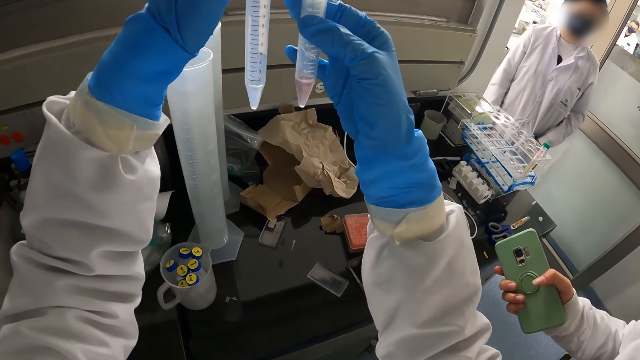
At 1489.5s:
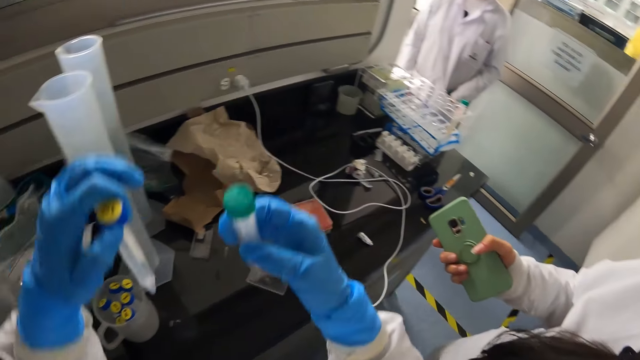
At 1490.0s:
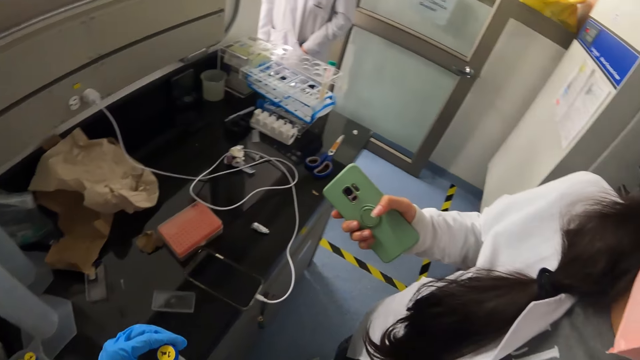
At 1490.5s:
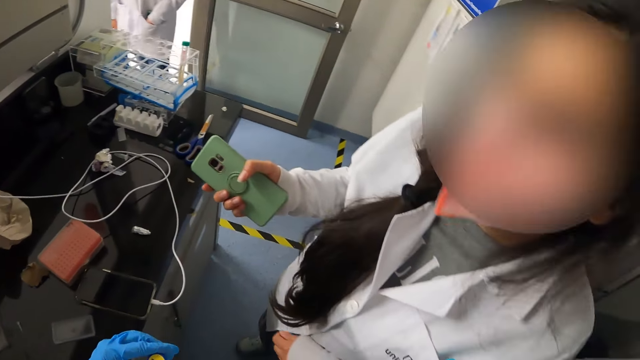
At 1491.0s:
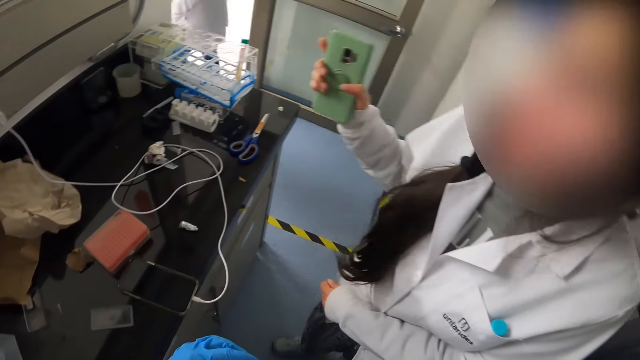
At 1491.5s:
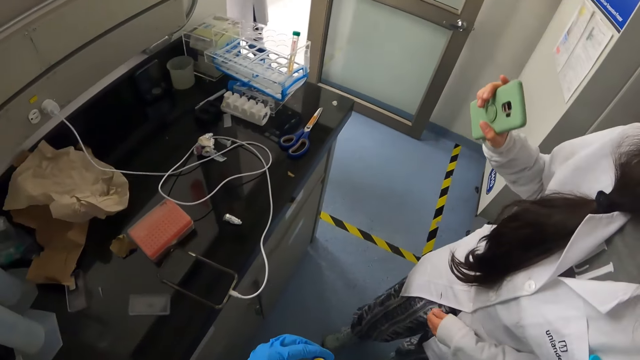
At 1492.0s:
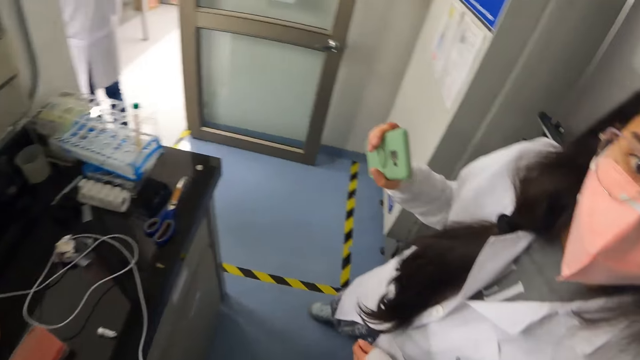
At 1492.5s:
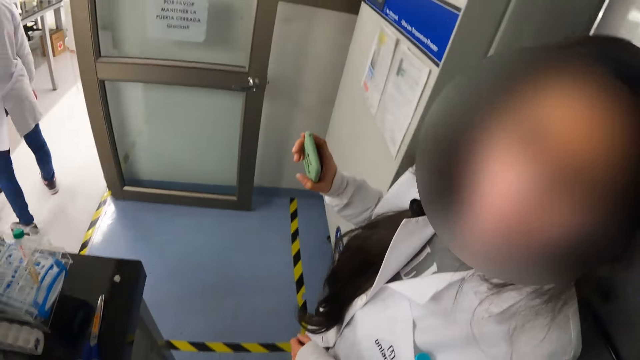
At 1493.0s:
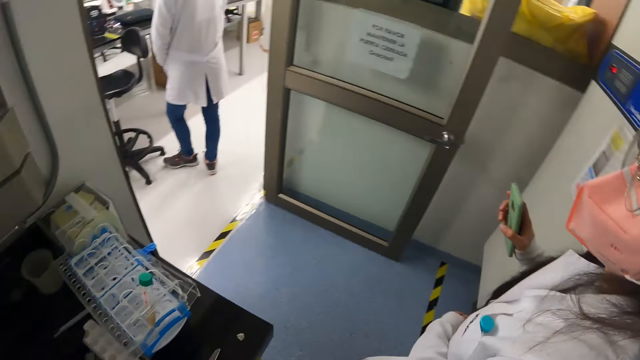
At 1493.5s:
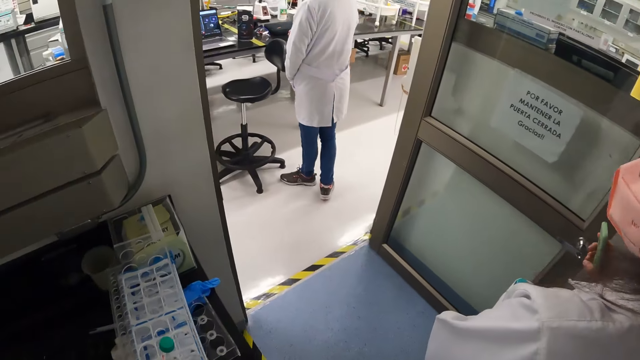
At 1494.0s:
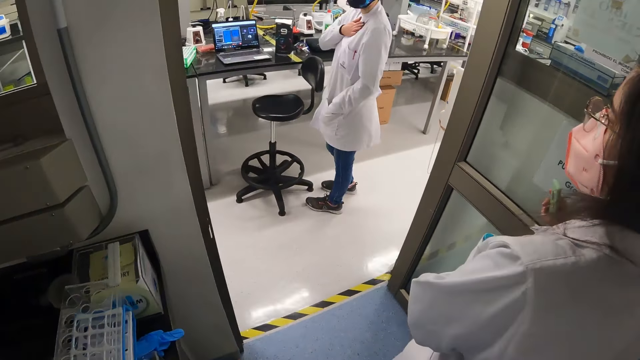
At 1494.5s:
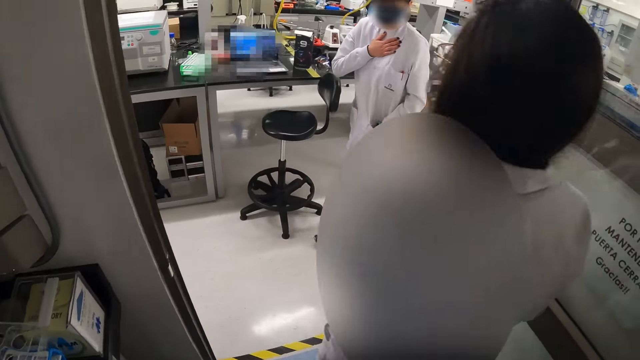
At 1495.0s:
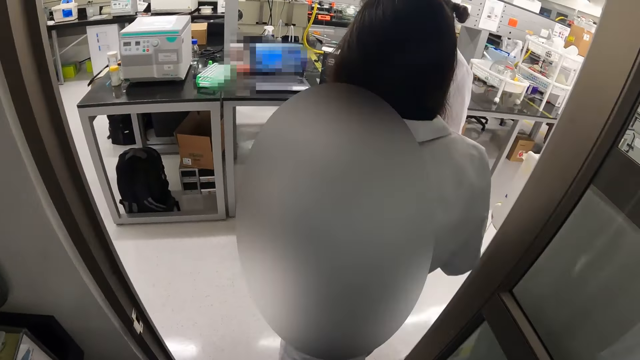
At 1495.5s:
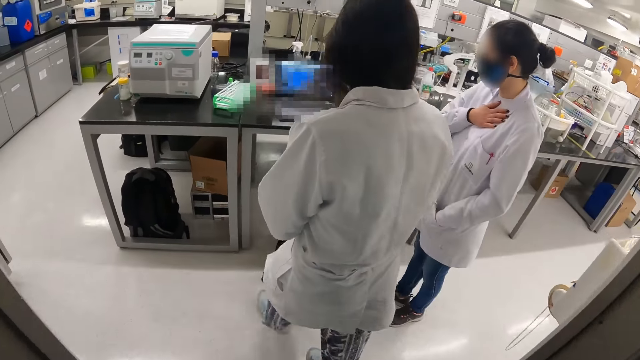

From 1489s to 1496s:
The camera wearer looks at the test tubes. They interact with the woman. Another lady moves around. The camera wearer lowers the test tubes. The first woman moves around. The camera wearer walks towards a section of the laboratory.

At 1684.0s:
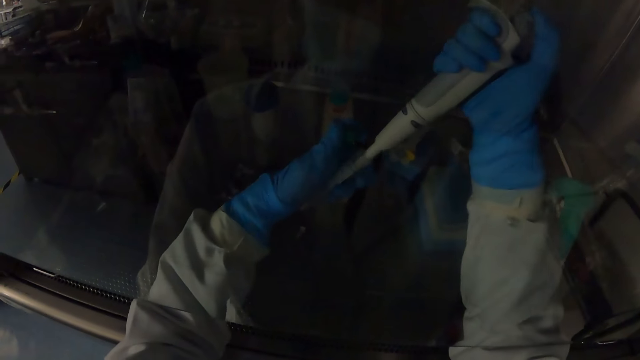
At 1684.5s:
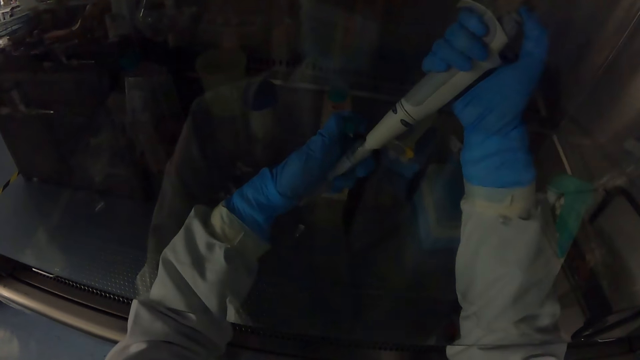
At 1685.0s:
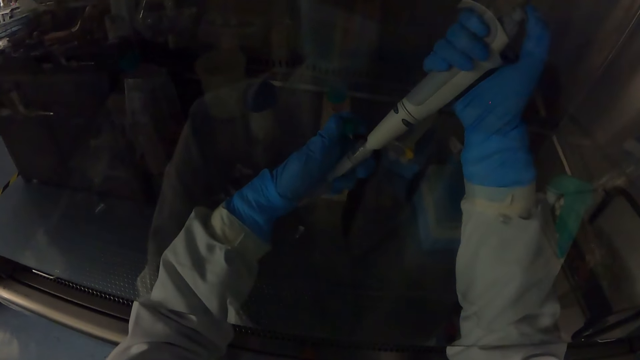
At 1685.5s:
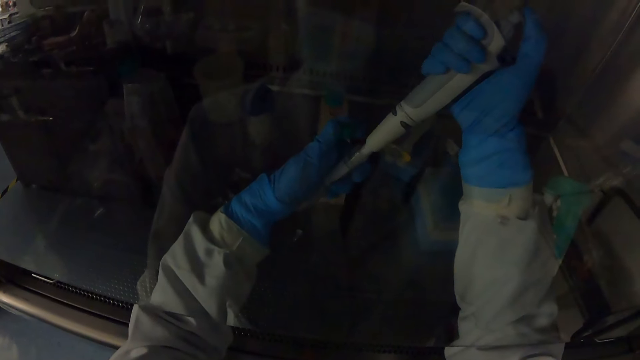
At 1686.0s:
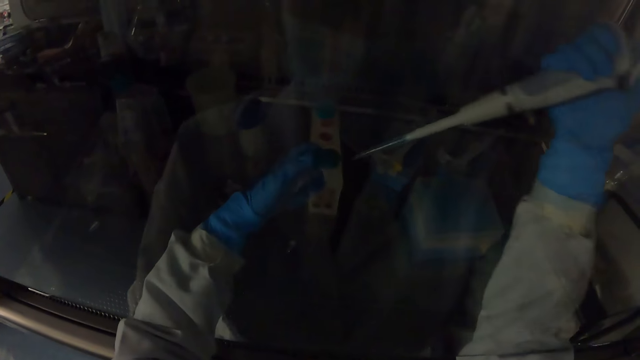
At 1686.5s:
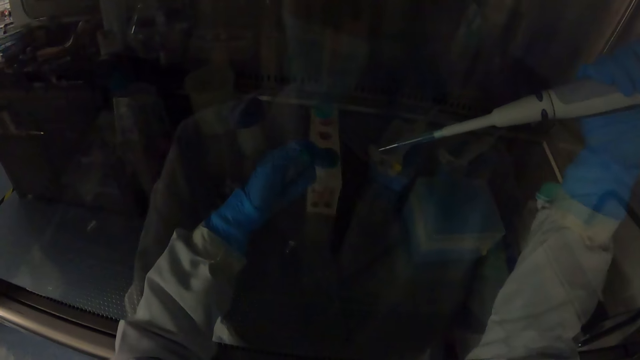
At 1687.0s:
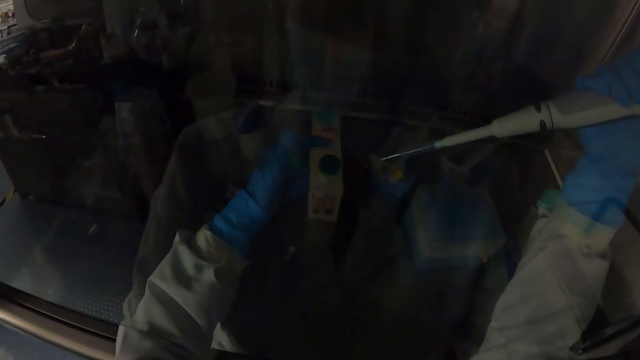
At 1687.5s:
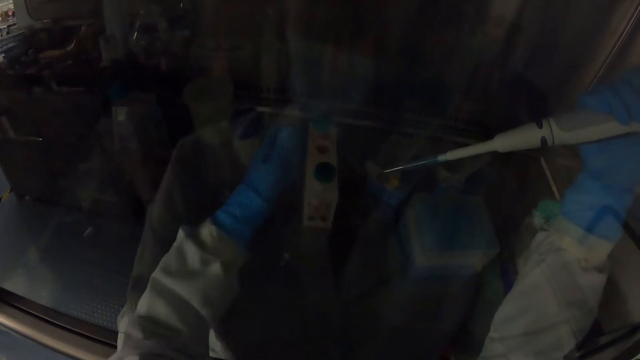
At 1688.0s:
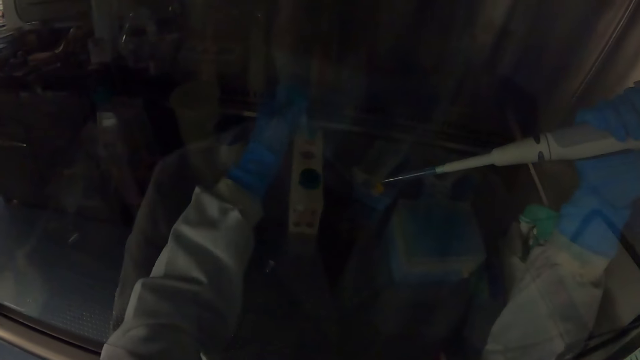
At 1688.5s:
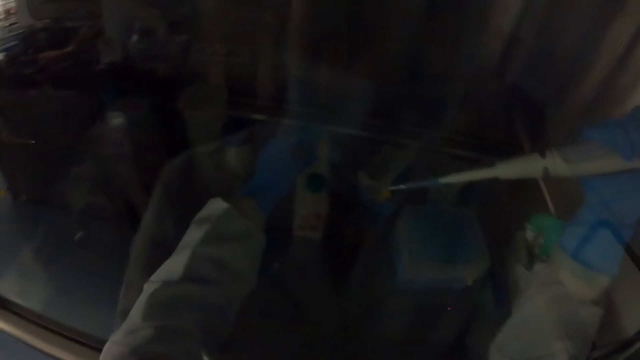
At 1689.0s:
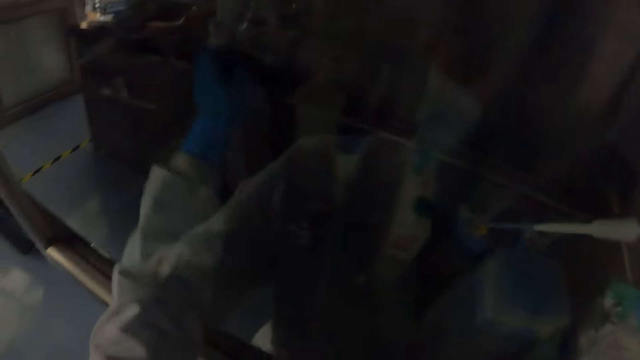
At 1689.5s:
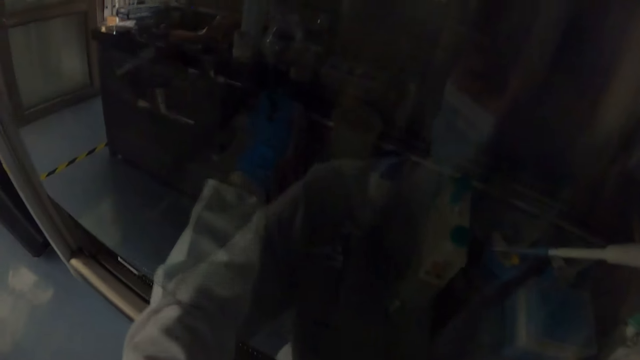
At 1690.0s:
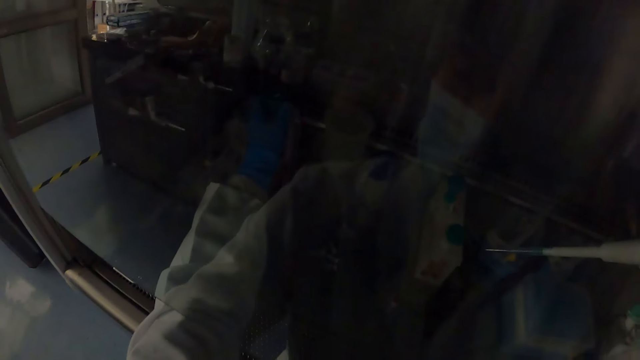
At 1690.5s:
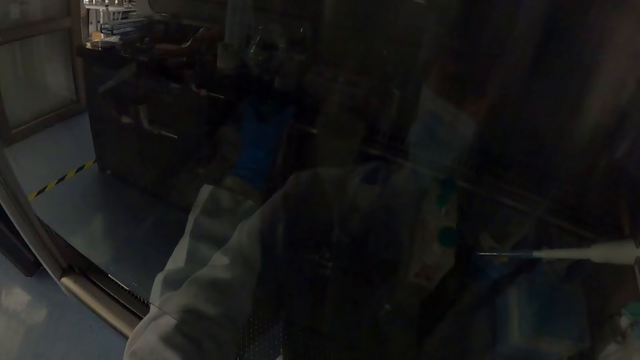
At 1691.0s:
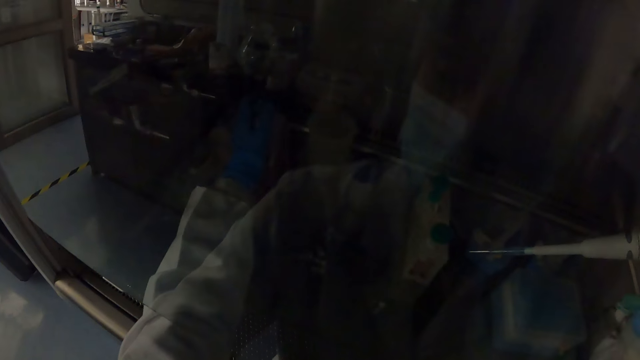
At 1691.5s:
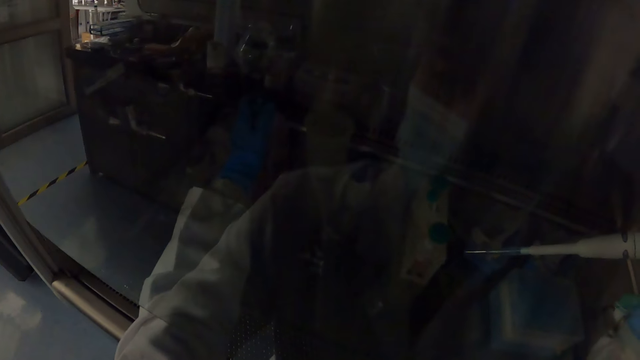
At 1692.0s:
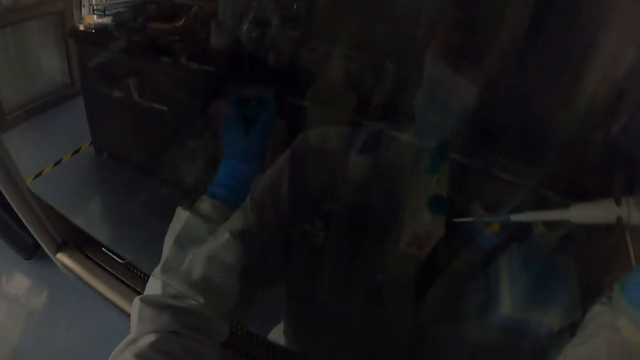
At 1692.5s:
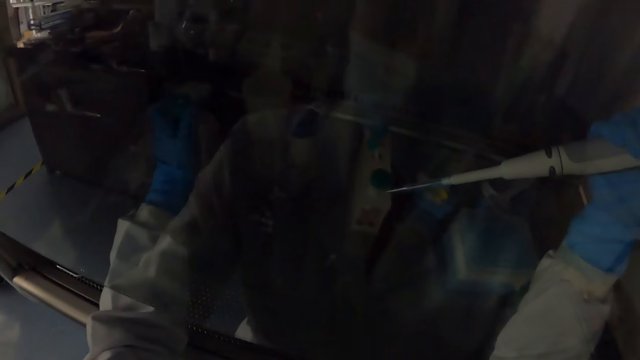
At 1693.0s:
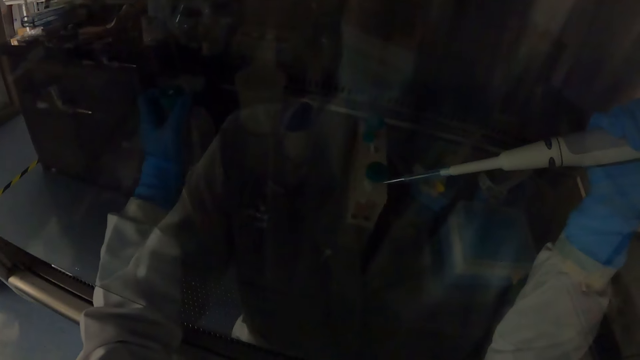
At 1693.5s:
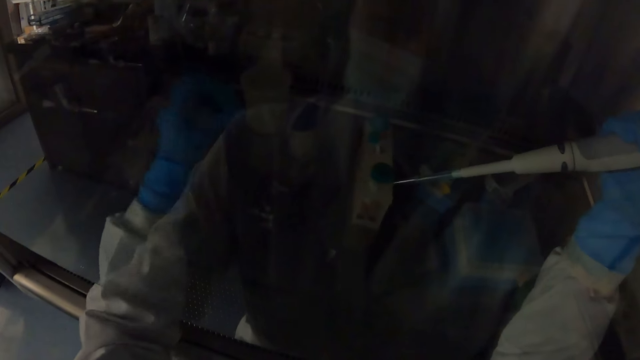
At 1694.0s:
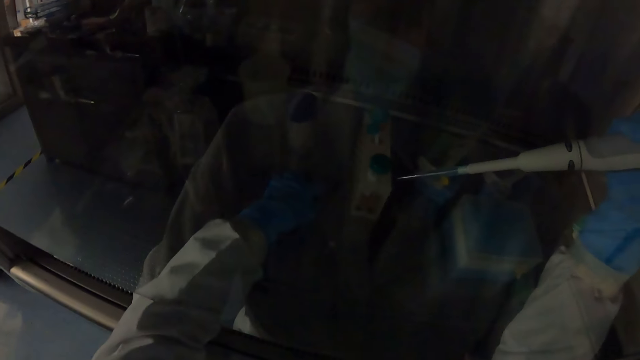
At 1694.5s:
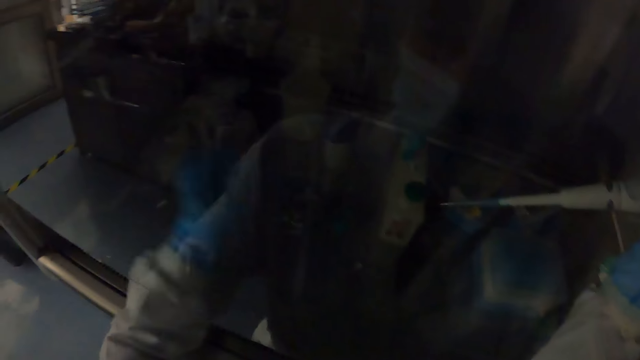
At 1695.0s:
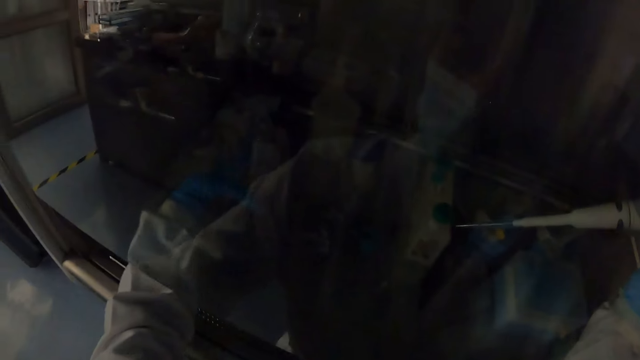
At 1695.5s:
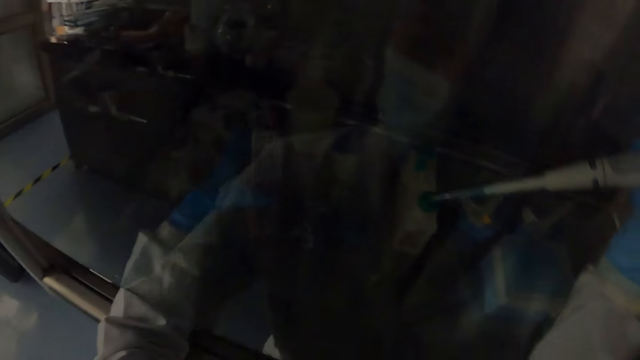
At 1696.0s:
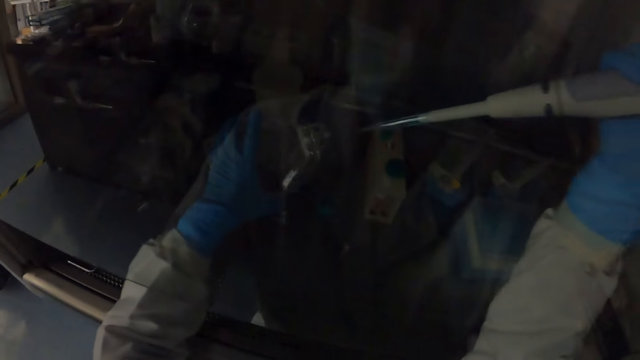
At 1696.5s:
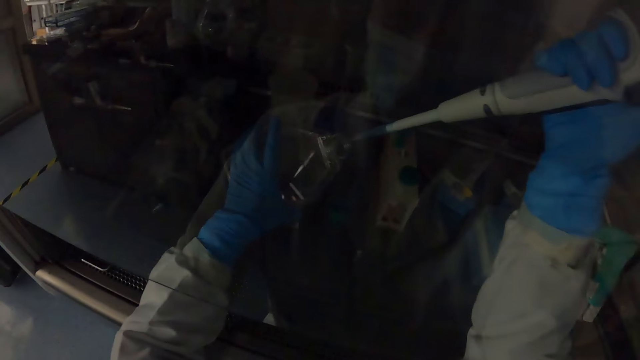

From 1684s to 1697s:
The camera wearer presses the syringe. He moves his fingers. He closes the big test tube with his left hand. He drops the big test tube on the test tube stand with his left hand. He moves his hands. He picks a container from the tray with his left hand. He opens the container with his left hand. He drops a cover of the container on the tray with his left hand. He picks the container from the tray with his left hand. He puts the micro pipette in the container with his right hand.
